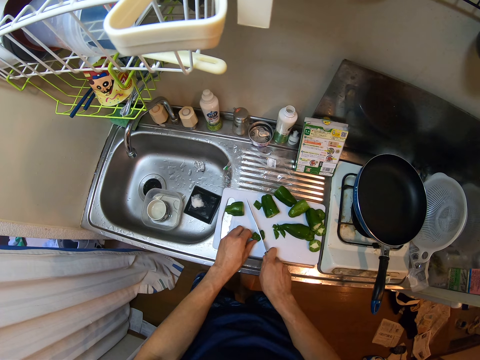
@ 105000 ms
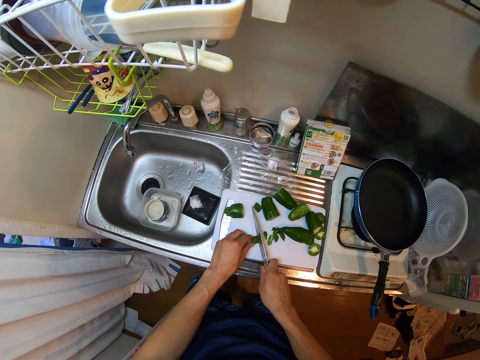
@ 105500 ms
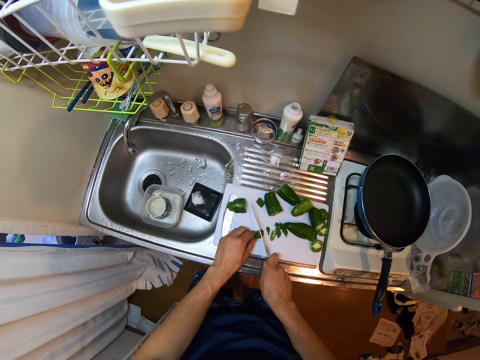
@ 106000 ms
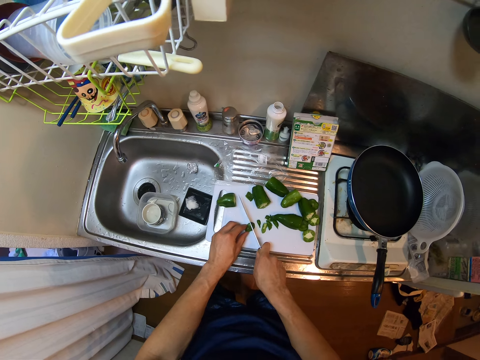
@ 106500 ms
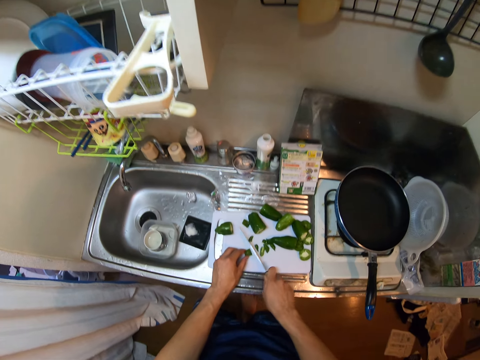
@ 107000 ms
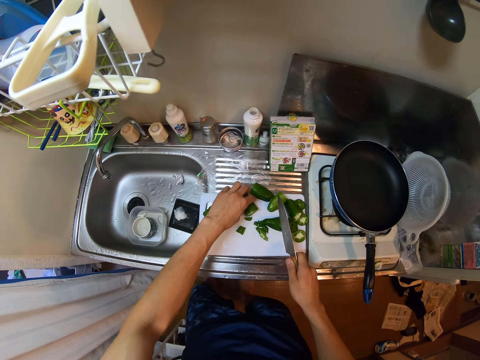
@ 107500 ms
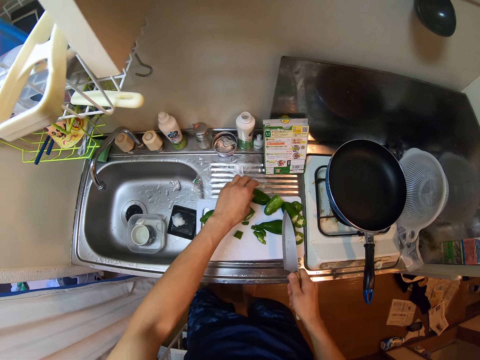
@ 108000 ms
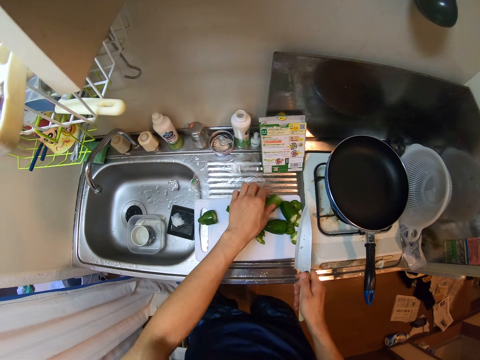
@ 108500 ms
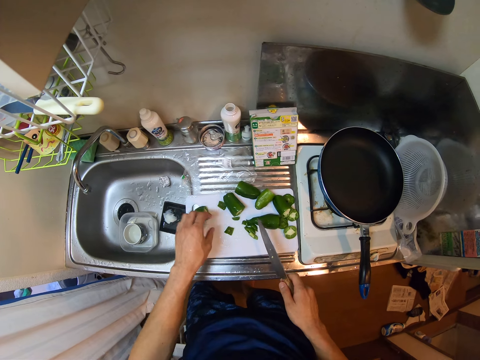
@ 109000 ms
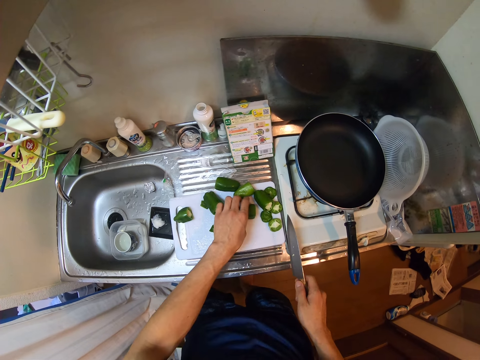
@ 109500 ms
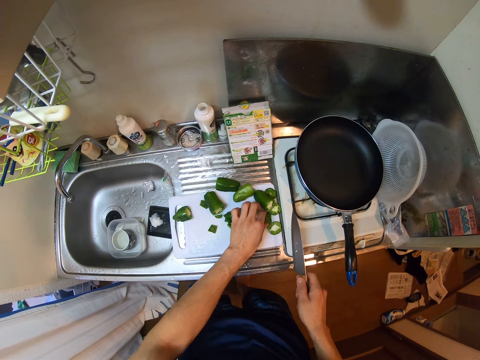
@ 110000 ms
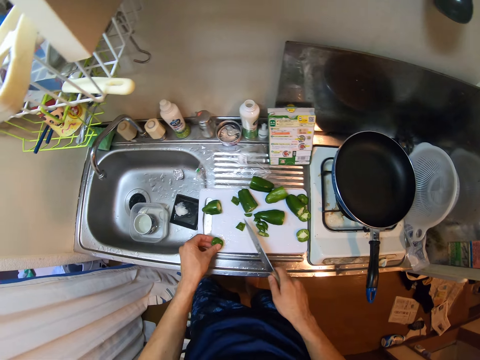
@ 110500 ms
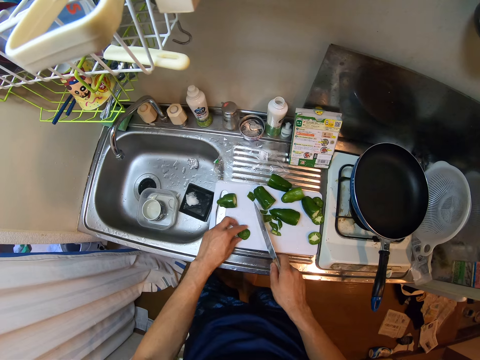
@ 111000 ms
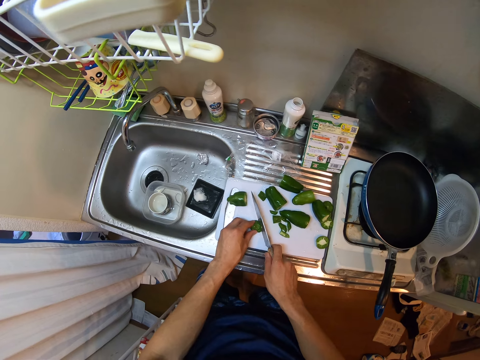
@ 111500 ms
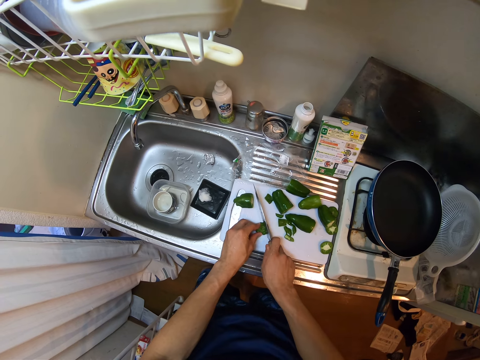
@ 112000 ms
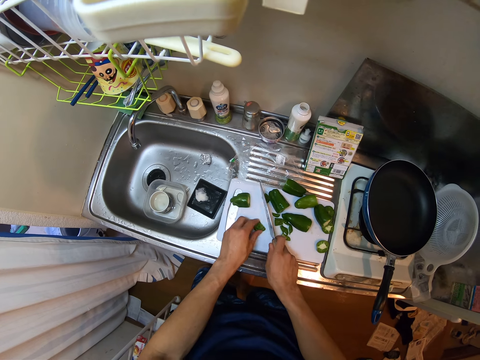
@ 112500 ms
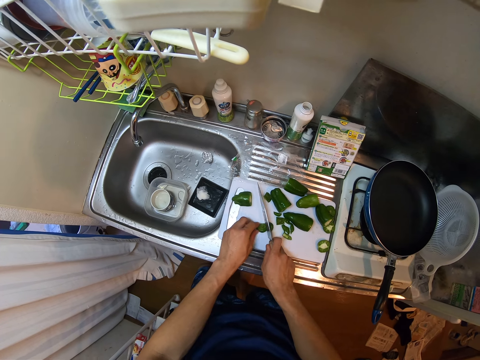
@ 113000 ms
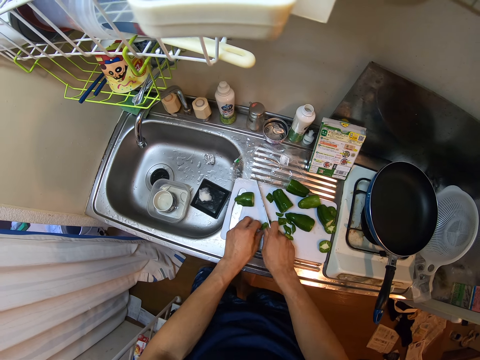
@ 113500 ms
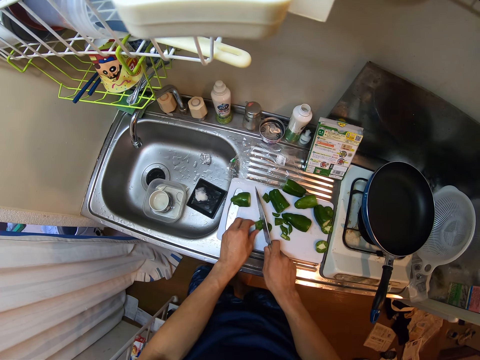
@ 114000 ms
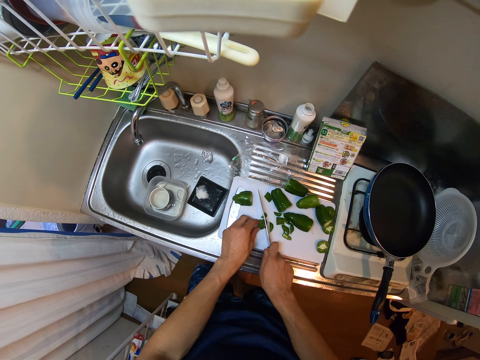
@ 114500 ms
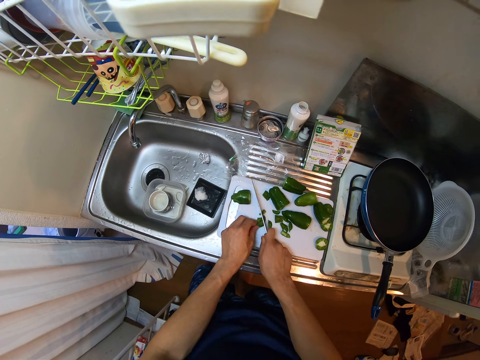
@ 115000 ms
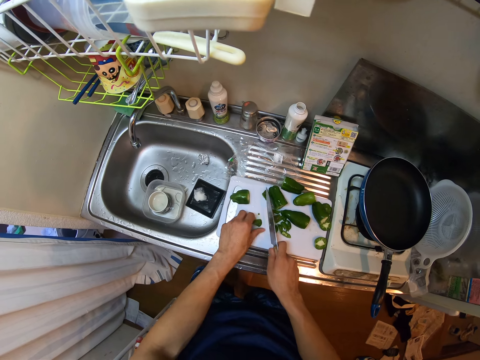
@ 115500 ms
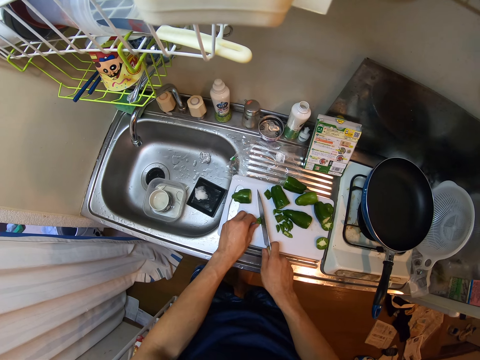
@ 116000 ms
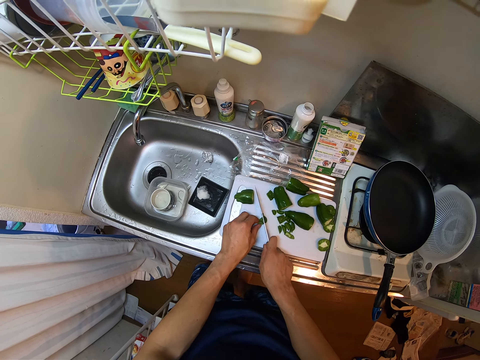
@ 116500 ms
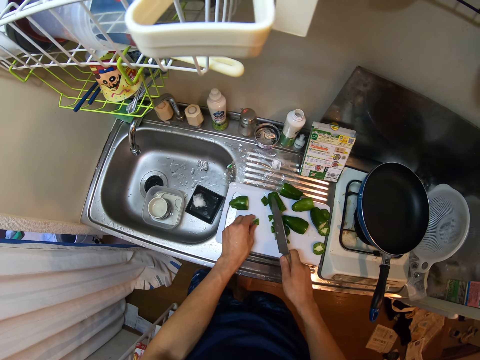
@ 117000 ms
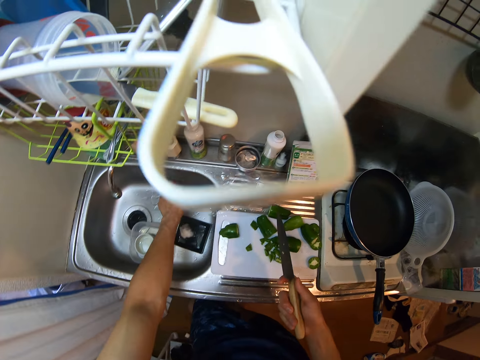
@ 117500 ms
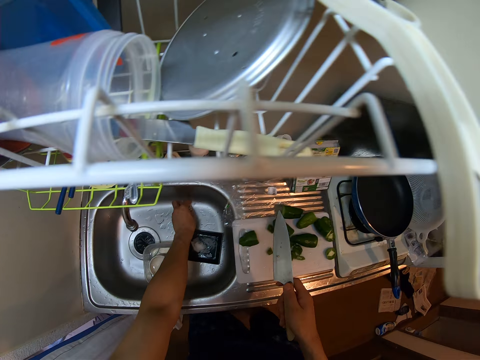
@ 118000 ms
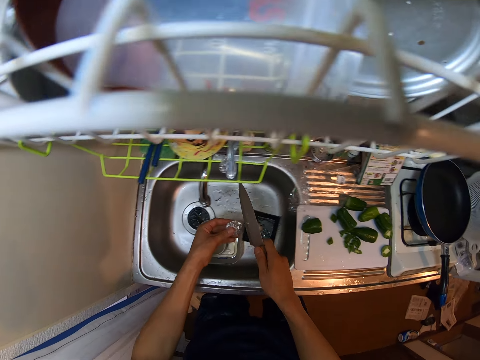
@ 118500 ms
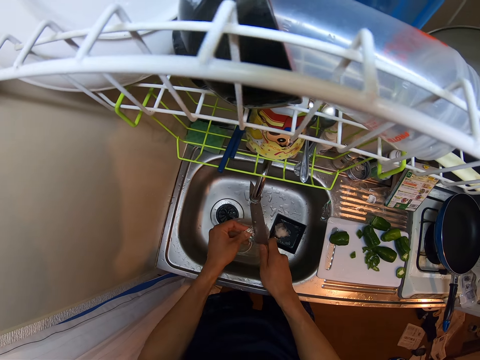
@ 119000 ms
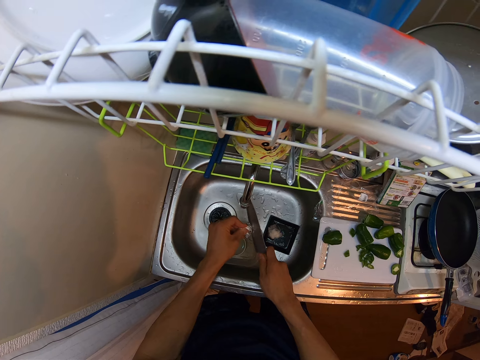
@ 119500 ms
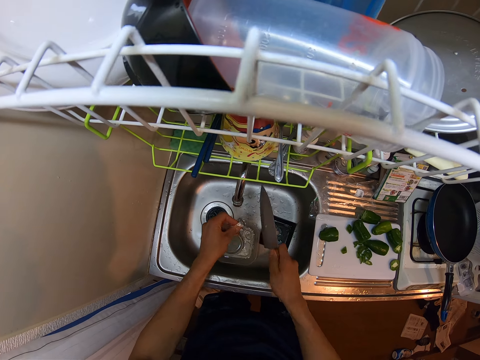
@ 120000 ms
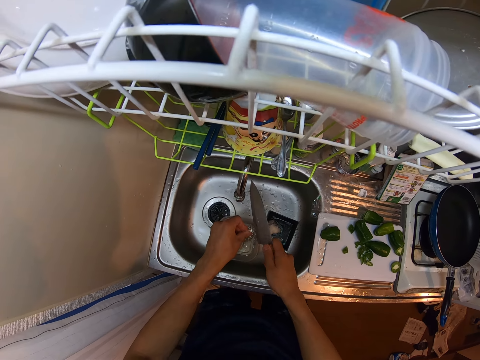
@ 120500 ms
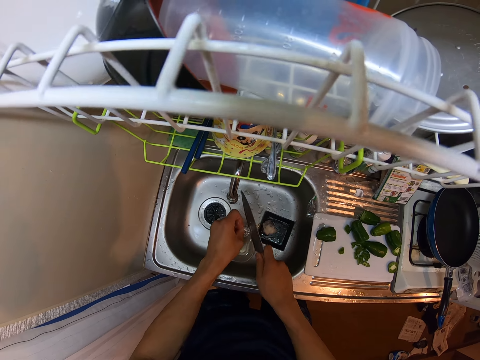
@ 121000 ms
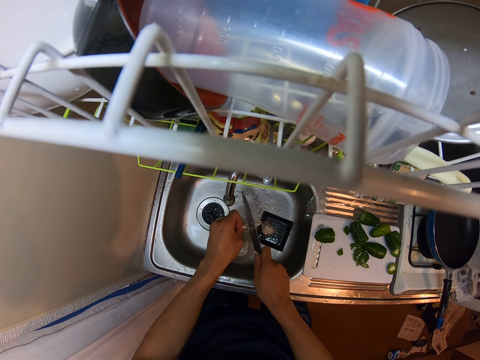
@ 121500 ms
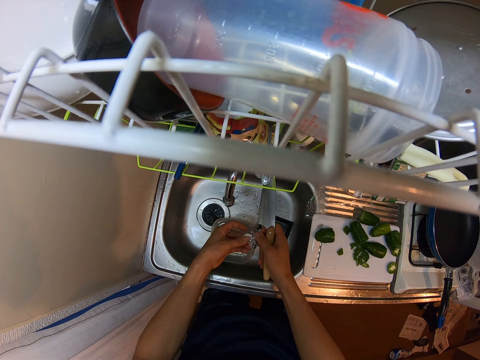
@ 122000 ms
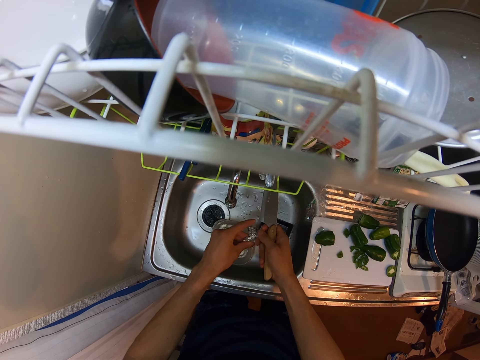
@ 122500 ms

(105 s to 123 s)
The camera wearer picks the bell pepper. They cut another green pepper on the cutting board with the knife. They pick up an iron sponge or foil paper from the kitchen sink. They wash the knife with the iron sponge.

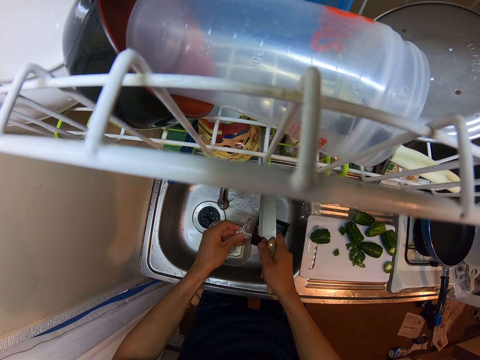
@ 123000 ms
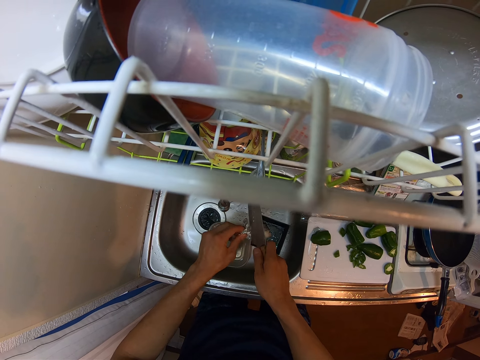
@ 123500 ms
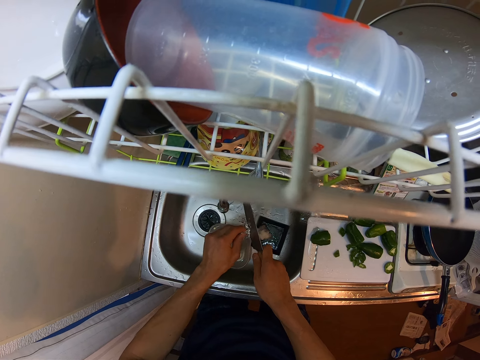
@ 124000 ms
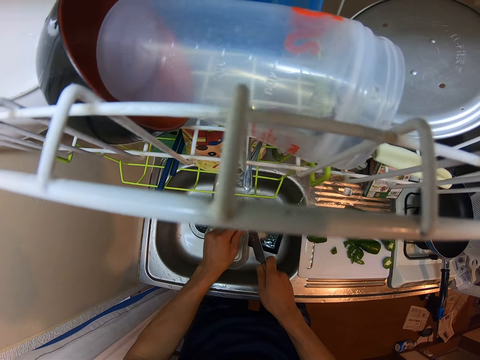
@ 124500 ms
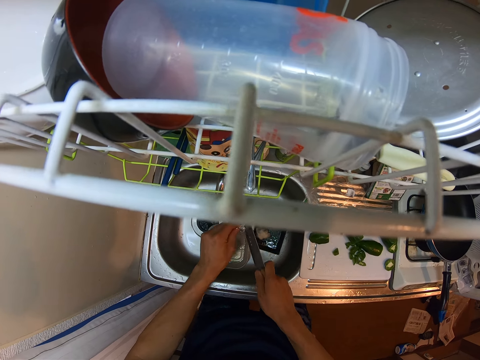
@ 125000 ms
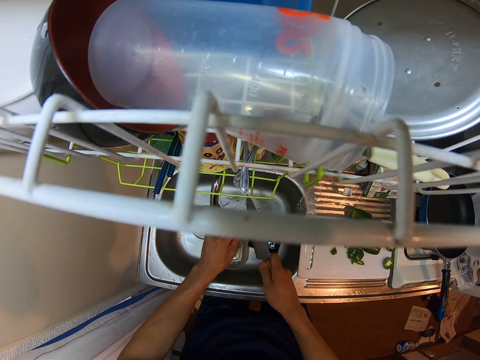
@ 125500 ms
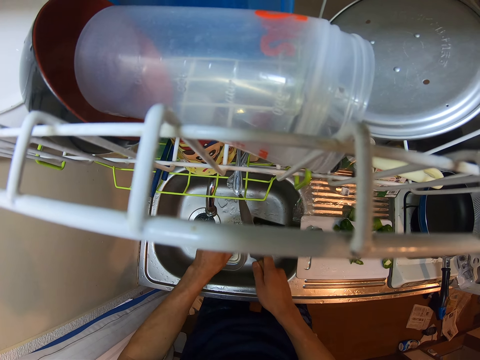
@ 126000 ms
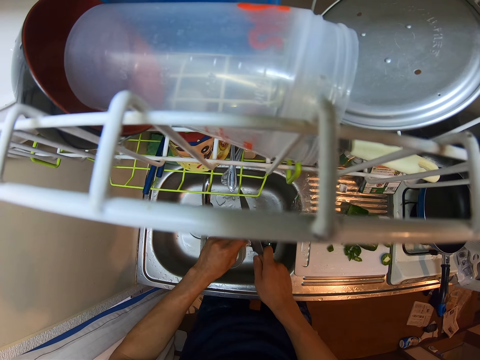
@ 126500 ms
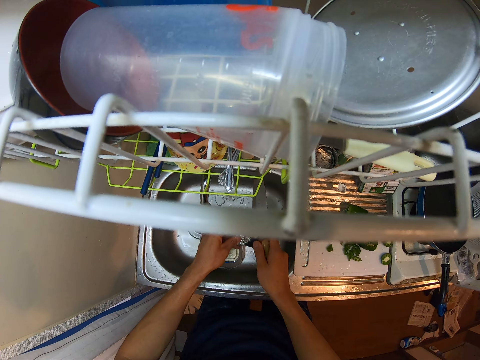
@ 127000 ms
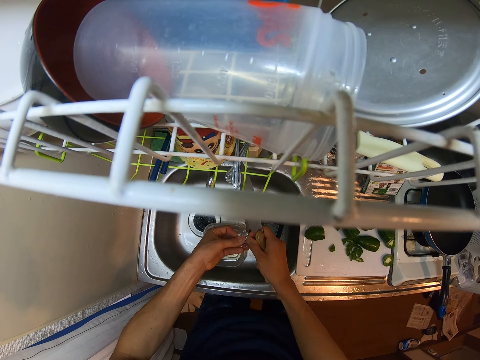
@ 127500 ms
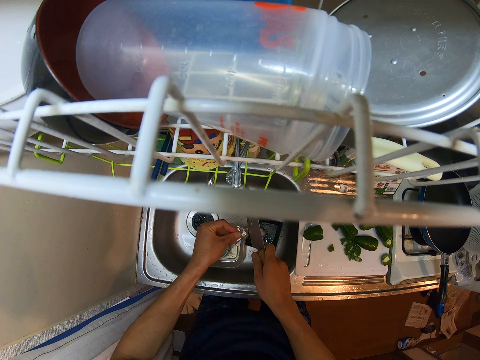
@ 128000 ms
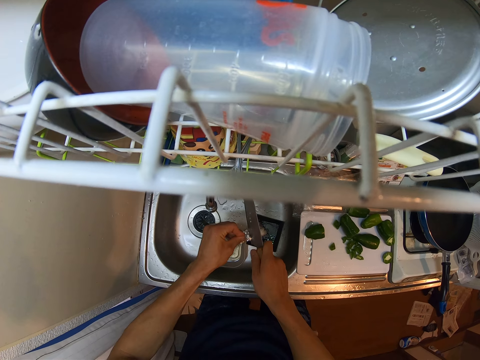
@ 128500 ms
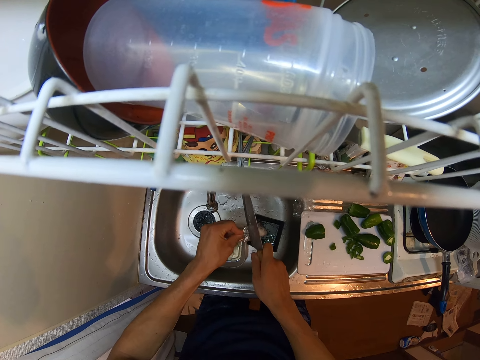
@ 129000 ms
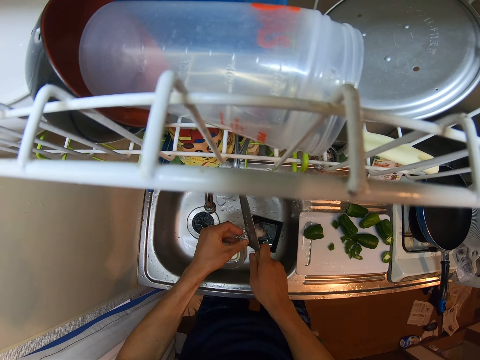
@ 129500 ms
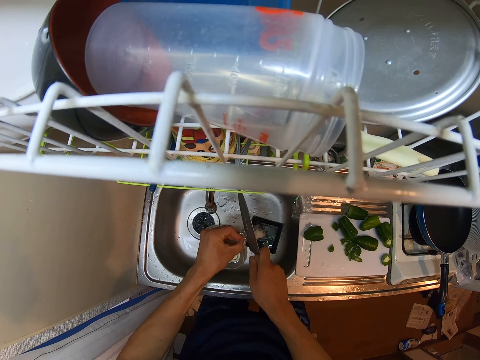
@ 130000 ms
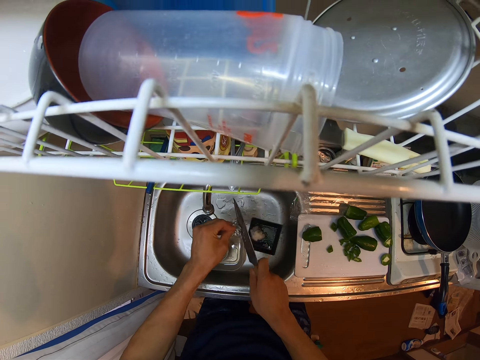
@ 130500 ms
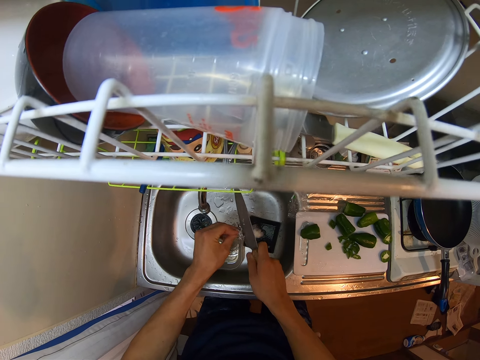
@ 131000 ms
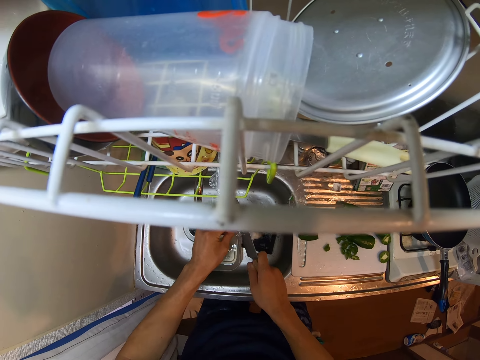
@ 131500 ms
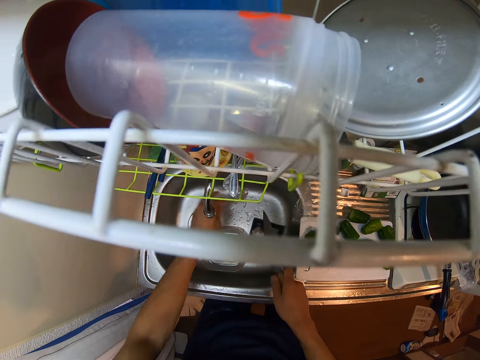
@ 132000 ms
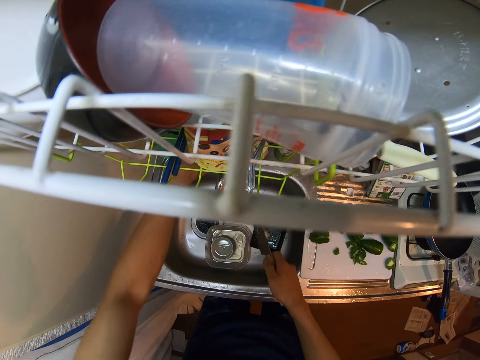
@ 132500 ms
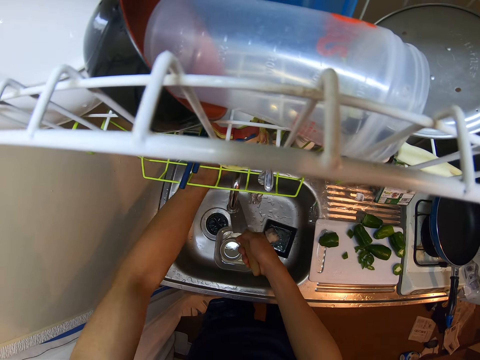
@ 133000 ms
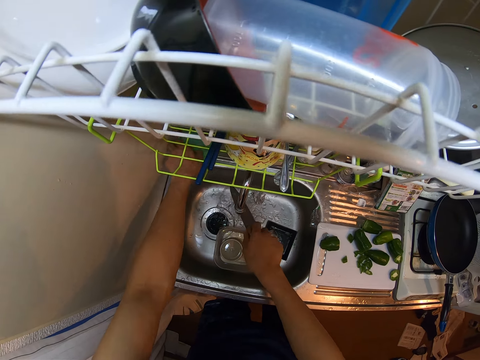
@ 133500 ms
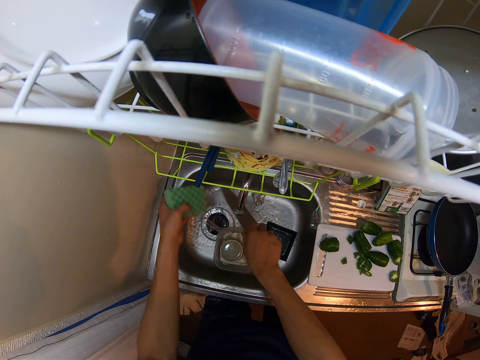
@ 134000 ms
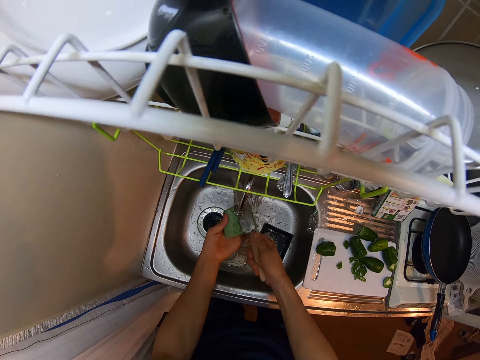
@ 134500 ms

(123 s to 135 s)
The camera wearer drops the foil paper. They open the tap. They pick the dish towel. They rinse the green sponge with the tap water in the kitchen sink. They clean the knife.
